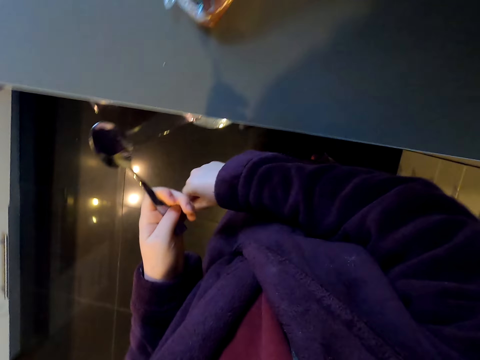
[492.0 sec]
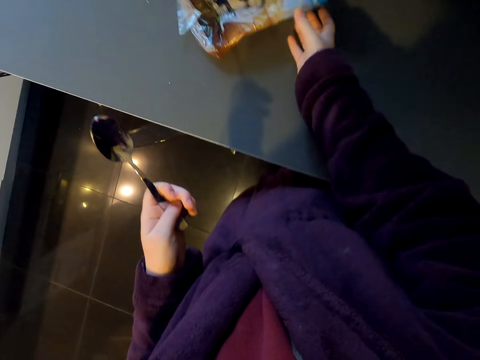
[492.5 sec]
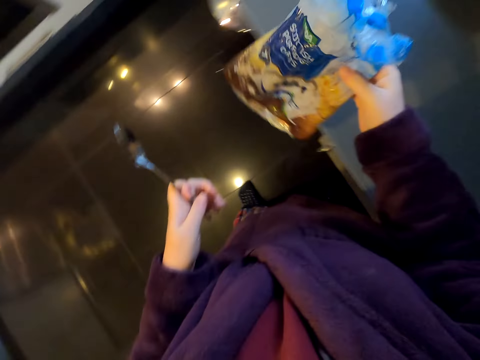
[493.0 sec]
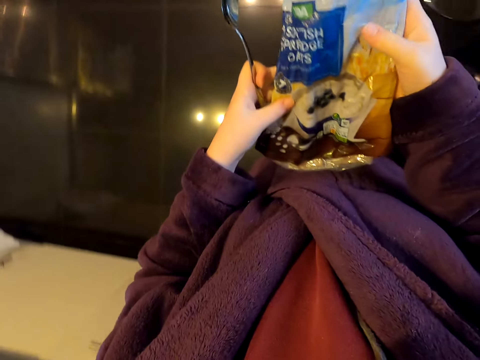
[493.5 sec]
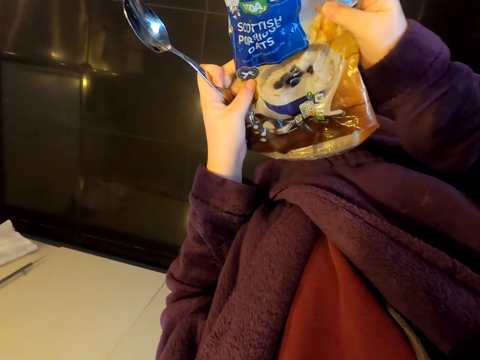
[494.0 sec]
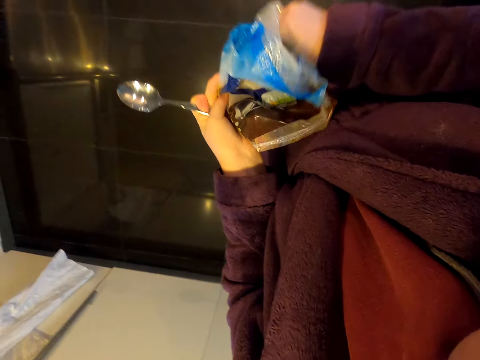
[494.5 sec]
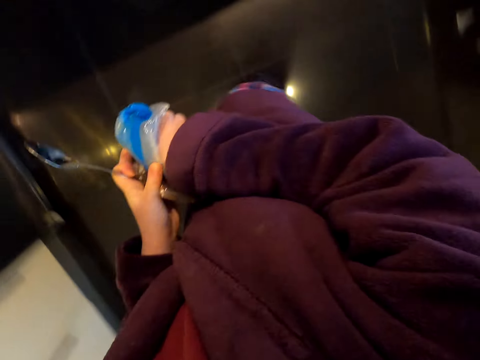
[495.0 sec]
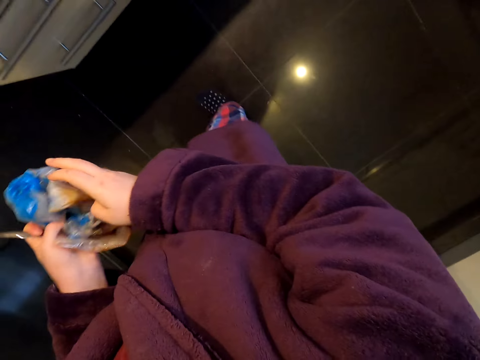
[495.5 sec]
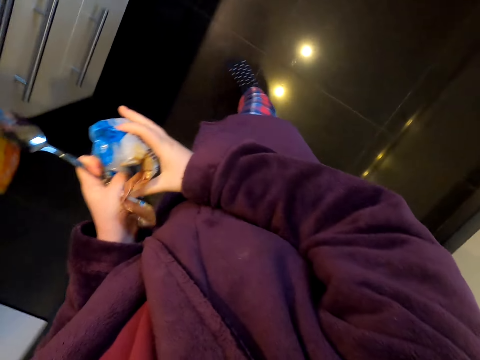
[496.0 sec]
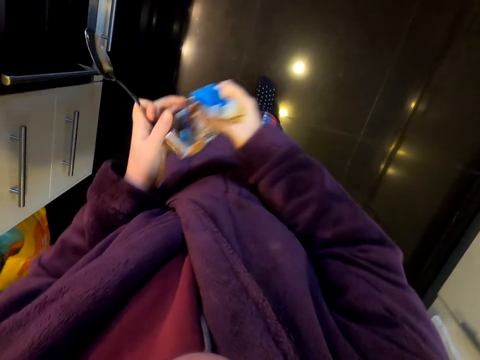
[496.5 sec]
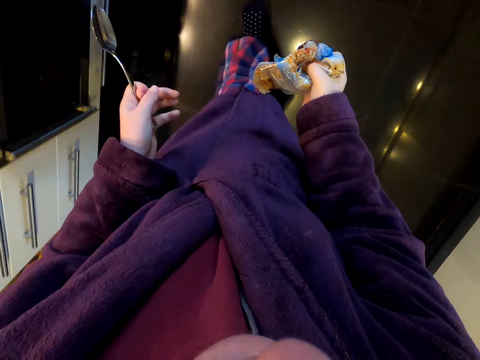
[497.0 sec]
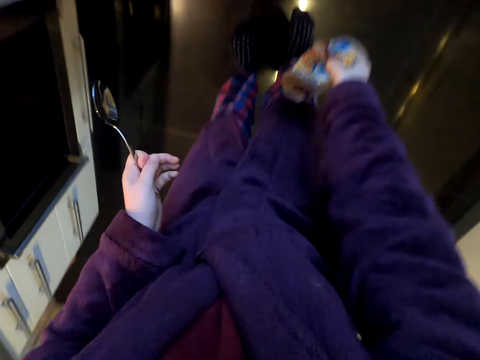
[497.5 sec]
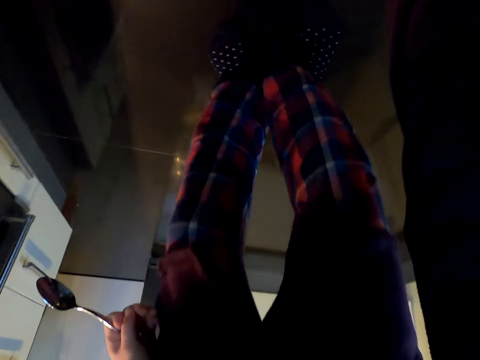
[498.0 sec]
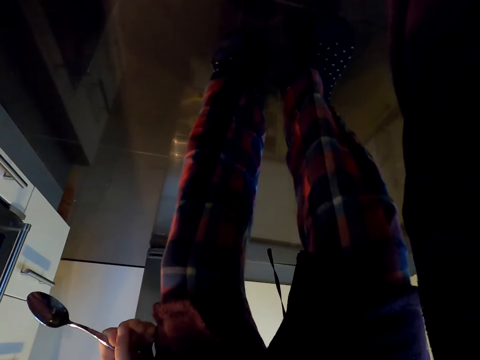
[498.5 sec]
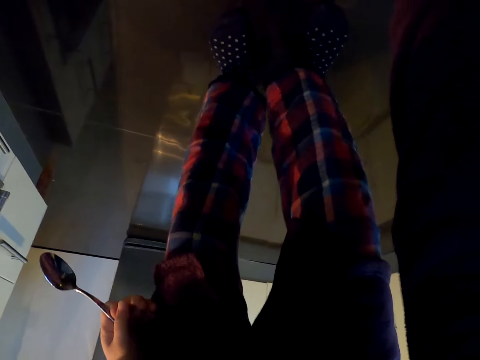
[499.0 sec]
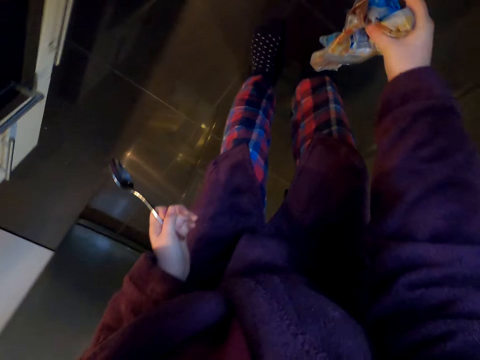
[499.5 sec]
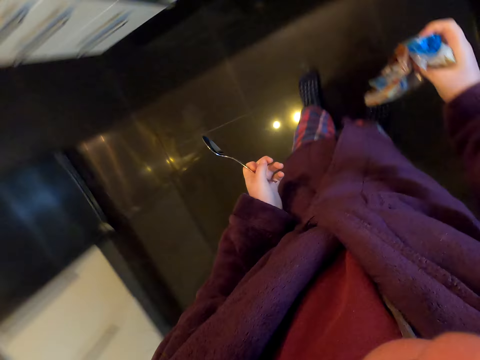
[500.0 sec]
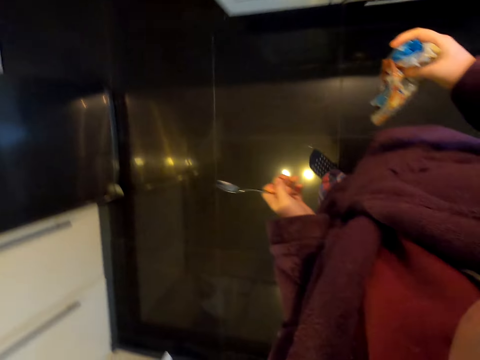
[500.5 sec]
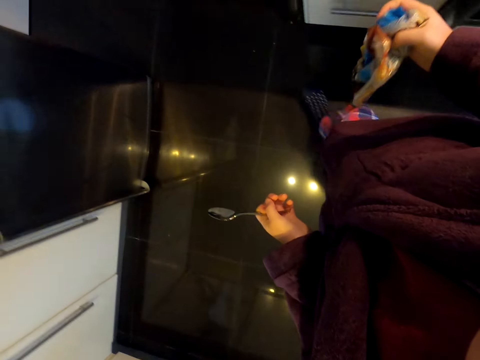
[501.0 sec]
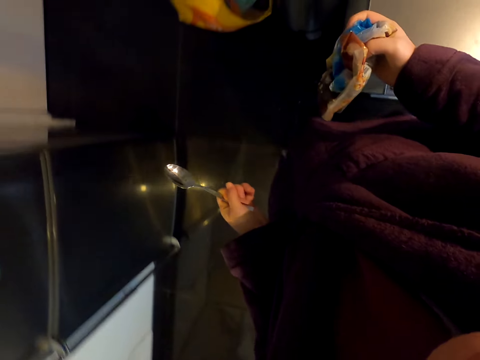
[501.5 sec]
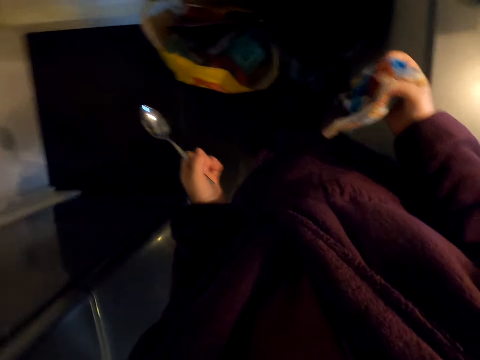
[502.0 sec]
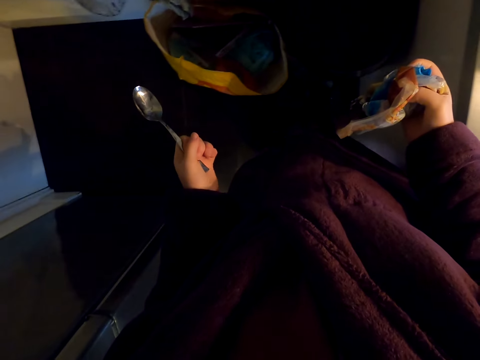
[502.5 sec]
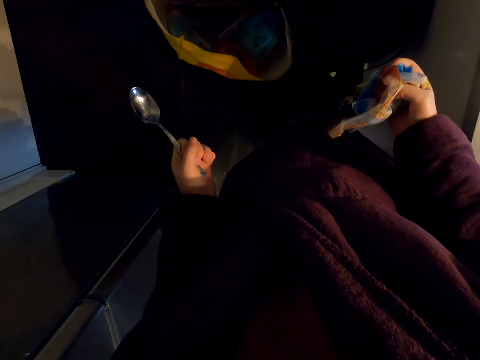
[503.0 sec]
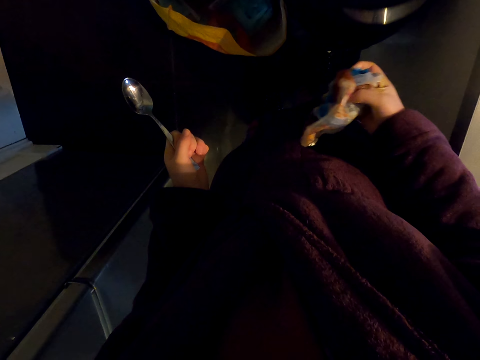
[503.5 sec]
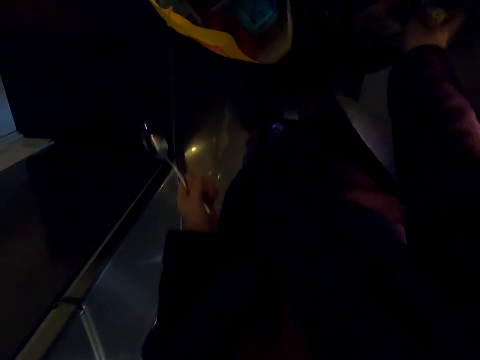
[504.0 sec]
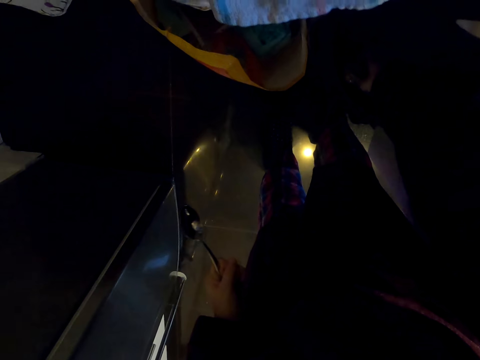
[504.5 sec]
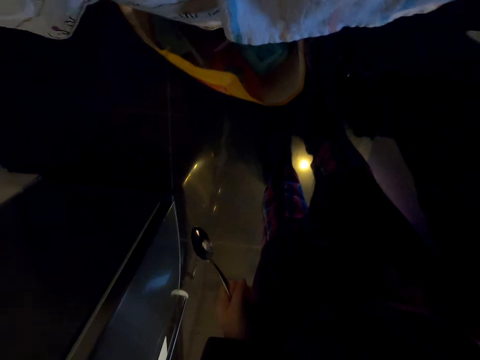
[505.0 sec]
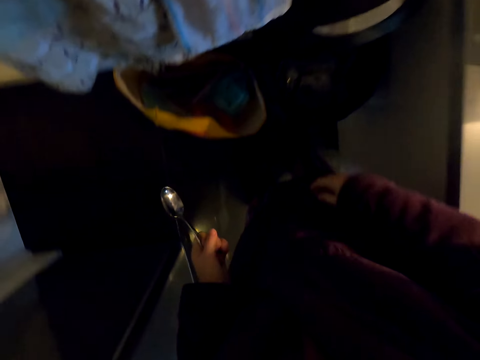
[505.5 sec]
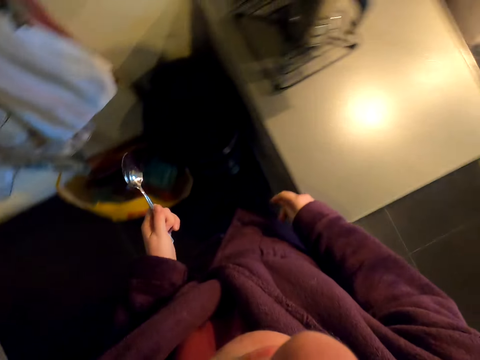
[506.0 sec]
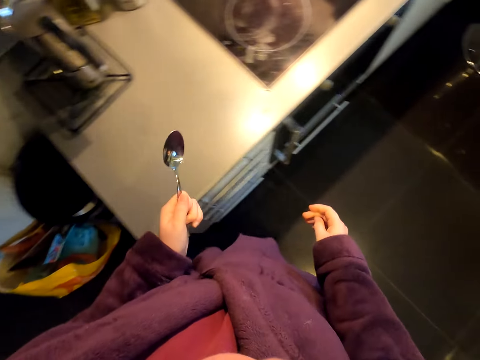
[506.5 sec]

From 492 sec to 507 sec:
The camera wearer wipes the kitchen slab. They take an empty packet. They hold the packet with both hands. They look on the packet. They fold the packet. They walk around. They bend. They stand up. They walk around. They look around. They throw the empty packet in a dustbin.

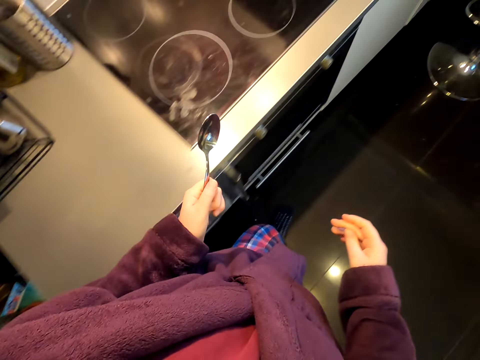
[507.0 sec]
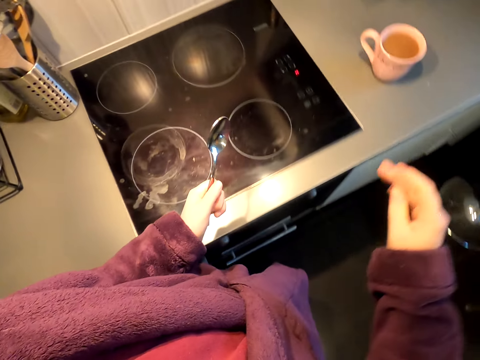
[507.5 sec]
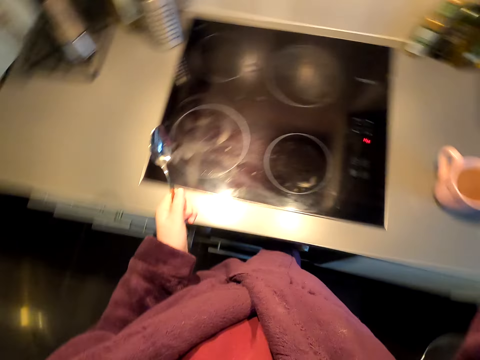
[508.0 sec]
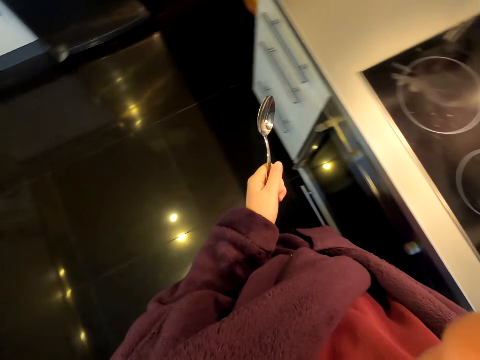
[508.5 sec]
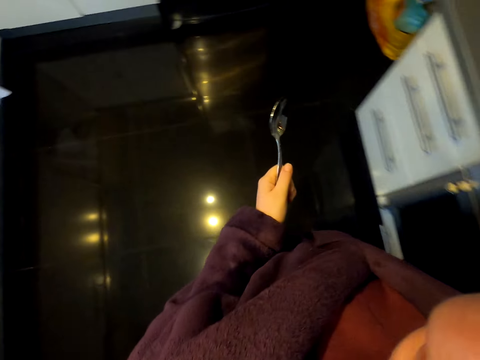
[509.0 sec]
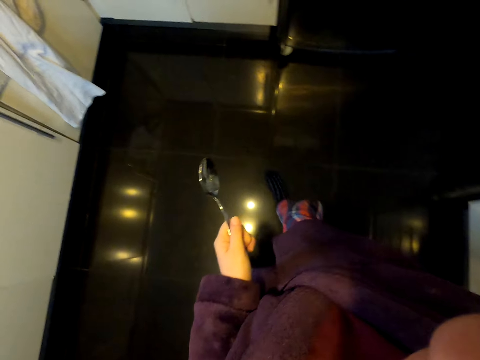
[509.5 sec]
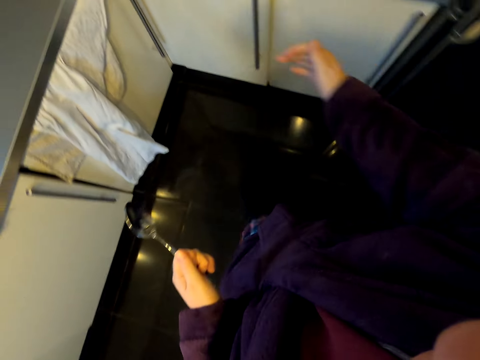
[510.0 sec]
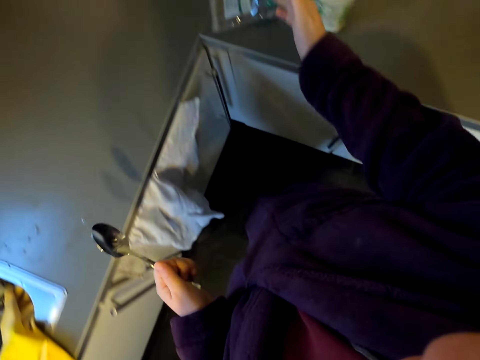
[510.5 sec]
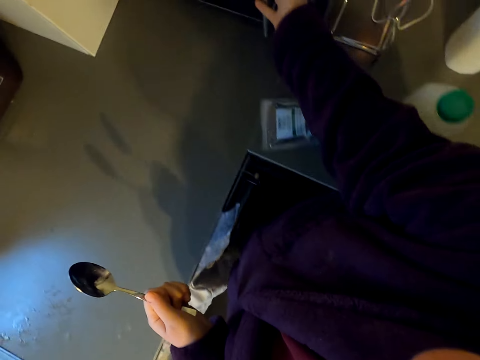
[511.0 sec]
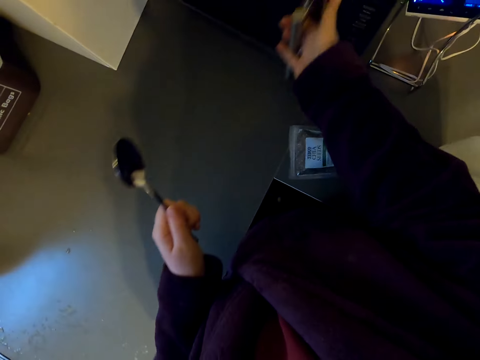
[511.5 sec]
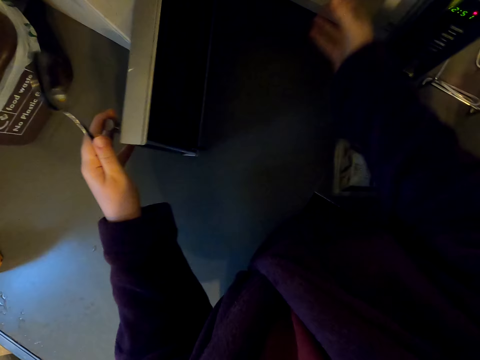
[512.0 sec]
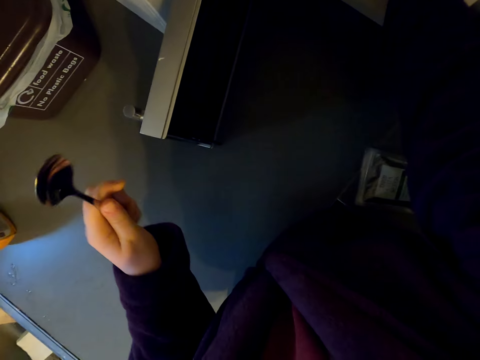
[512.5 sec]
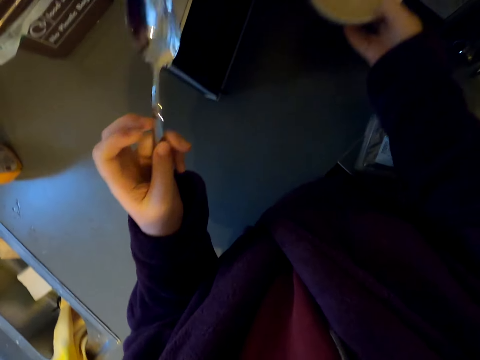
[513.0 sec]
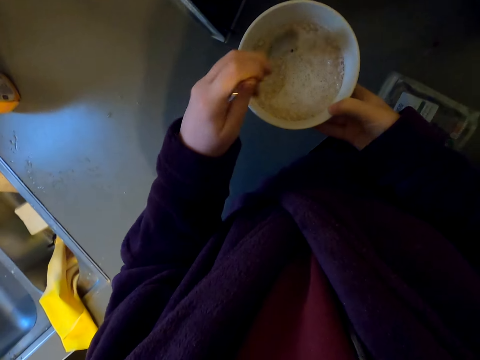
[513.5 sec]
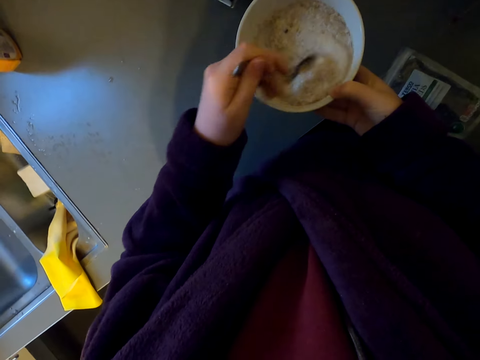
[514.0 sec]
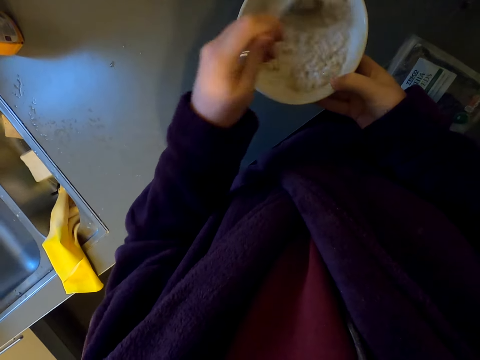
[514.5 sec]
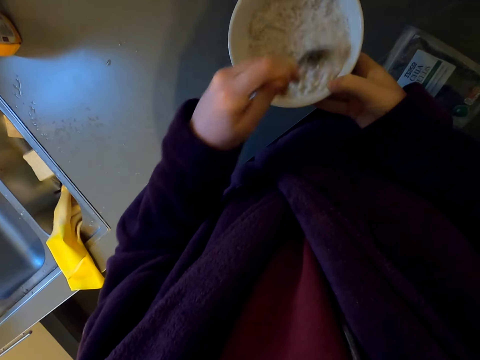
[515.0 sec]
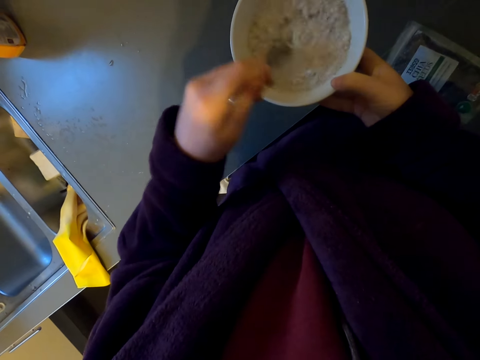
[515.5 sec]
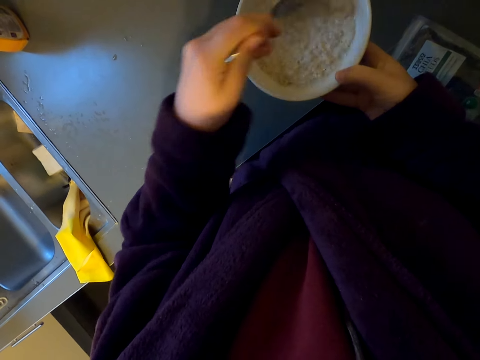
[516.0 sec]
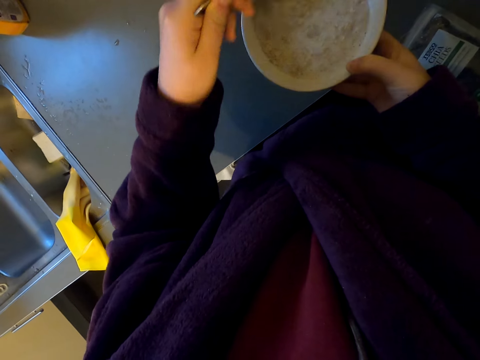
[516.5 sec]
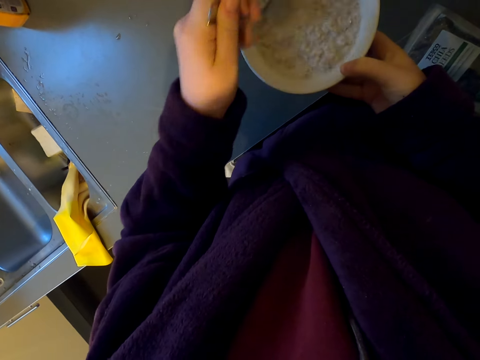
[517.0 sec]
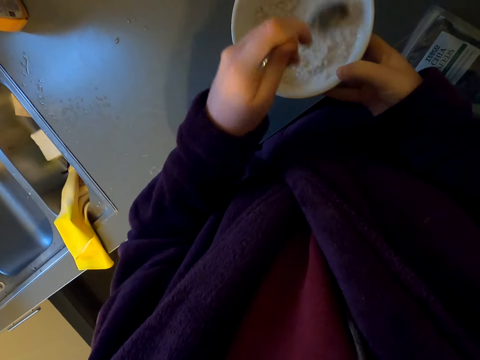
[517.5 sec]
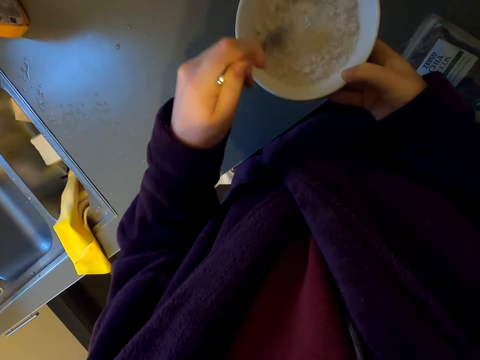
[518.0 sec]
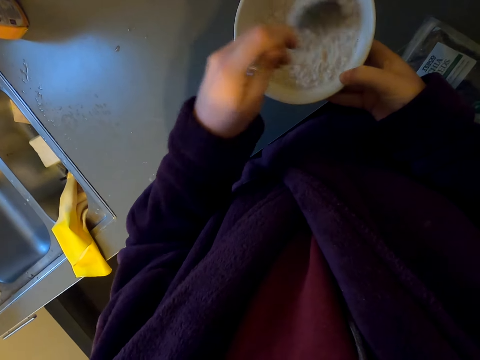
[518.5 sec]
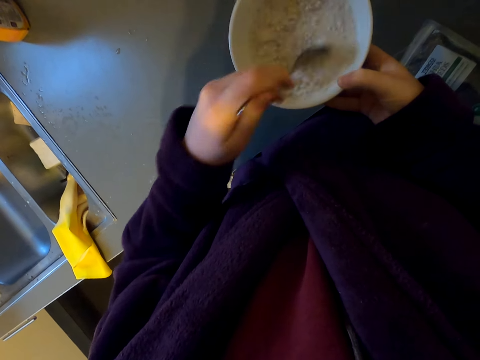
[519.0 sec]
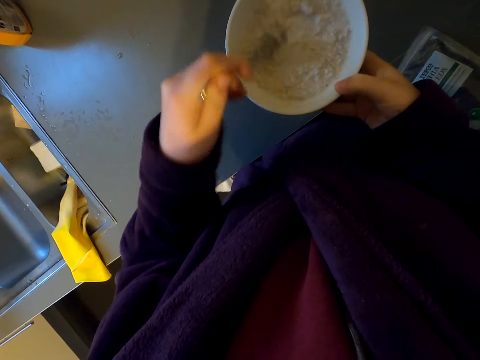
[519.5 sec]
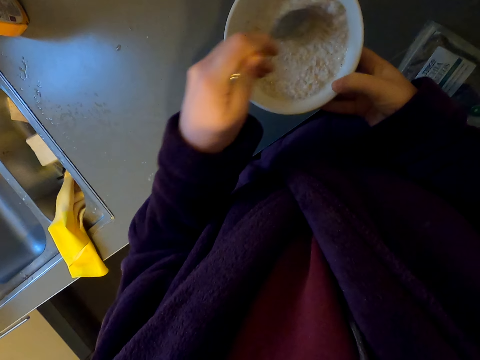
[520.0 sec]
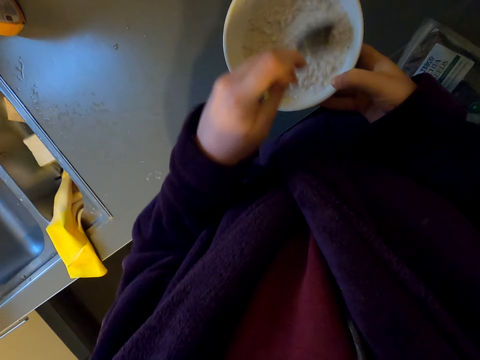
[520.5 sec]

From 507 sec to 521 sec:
The camera wearer turns around. They raise their hand to the cabinet. They lower their hand. They walk around. They open the microwave. They take the bowl. They mix the mixture. They stir the mixture.
